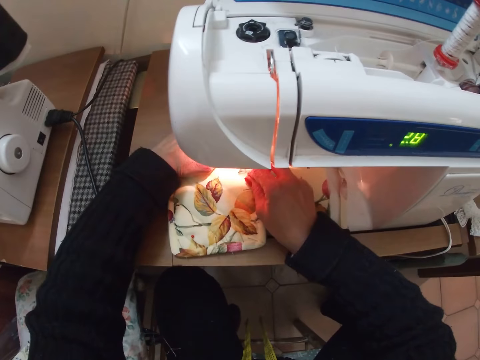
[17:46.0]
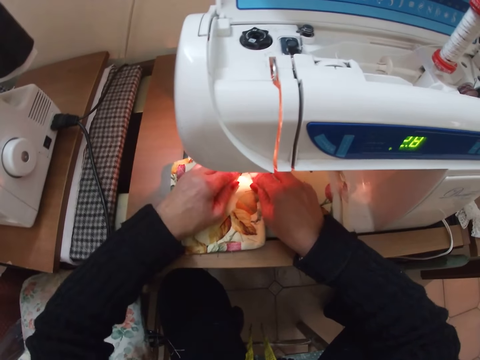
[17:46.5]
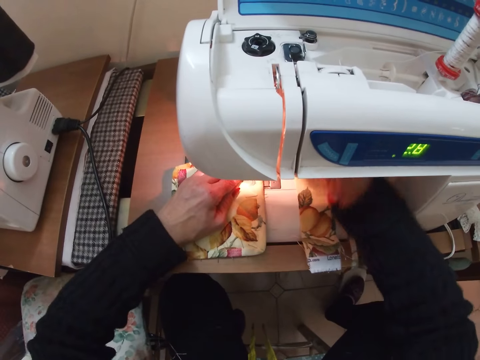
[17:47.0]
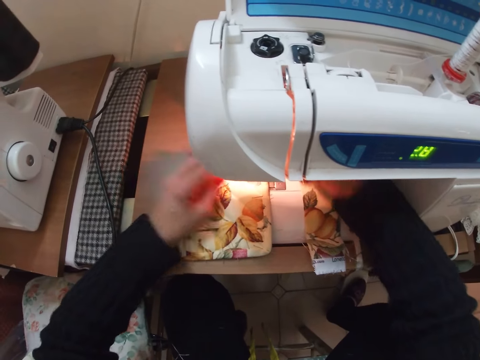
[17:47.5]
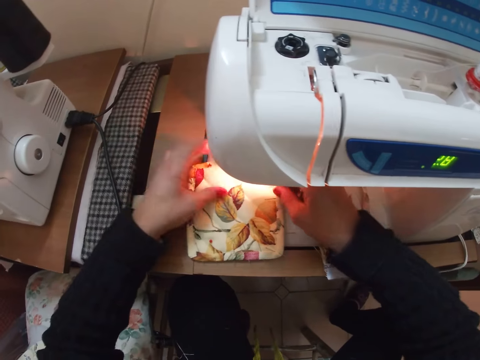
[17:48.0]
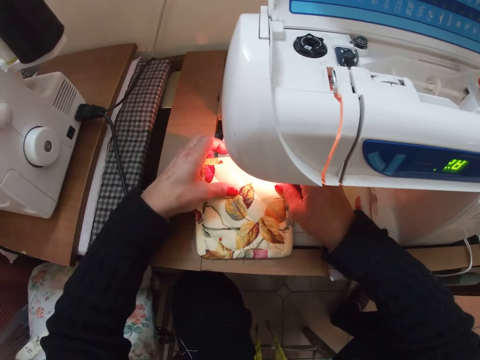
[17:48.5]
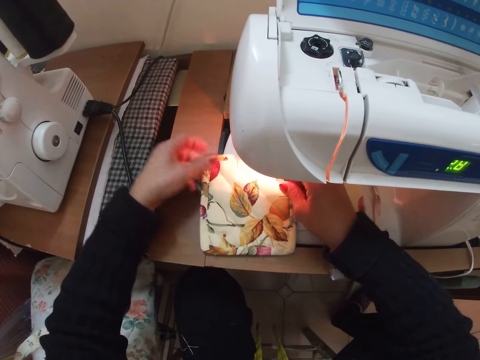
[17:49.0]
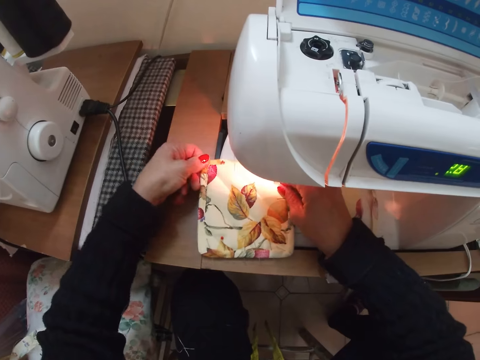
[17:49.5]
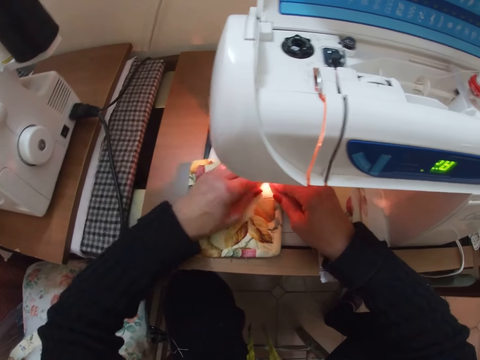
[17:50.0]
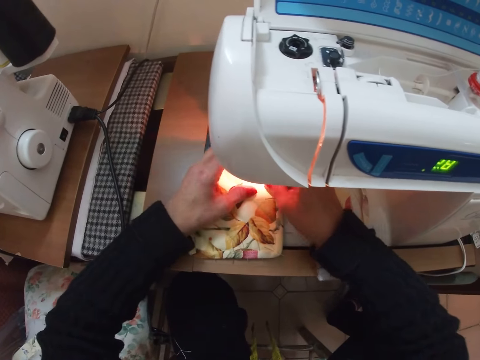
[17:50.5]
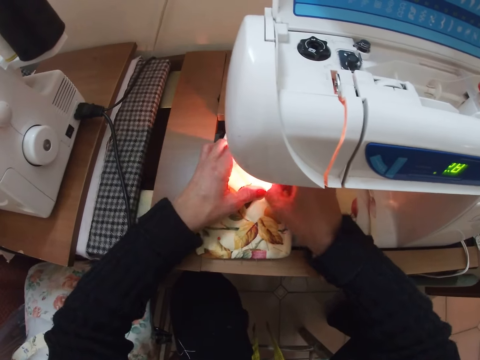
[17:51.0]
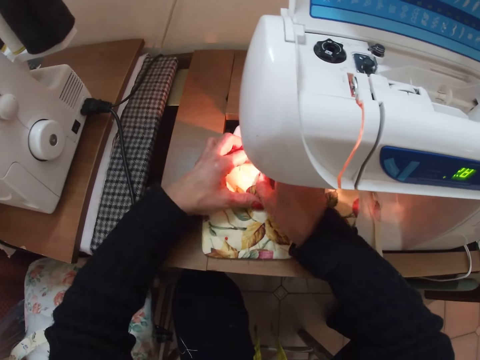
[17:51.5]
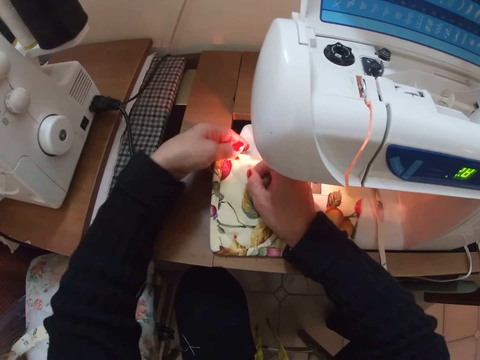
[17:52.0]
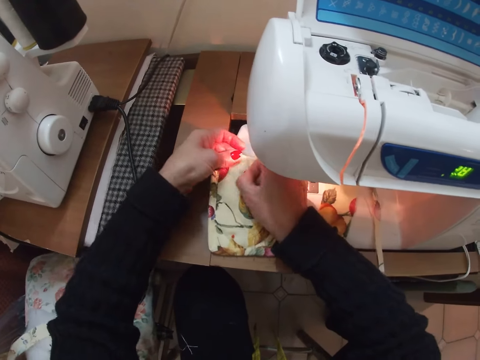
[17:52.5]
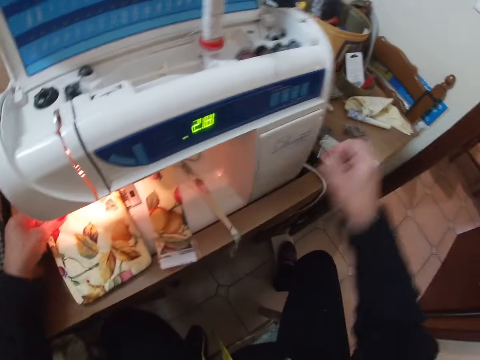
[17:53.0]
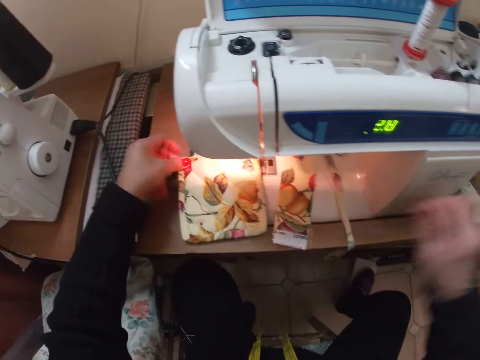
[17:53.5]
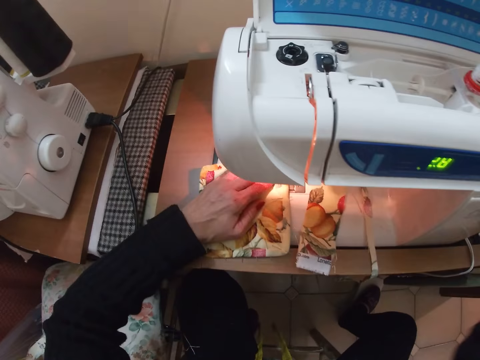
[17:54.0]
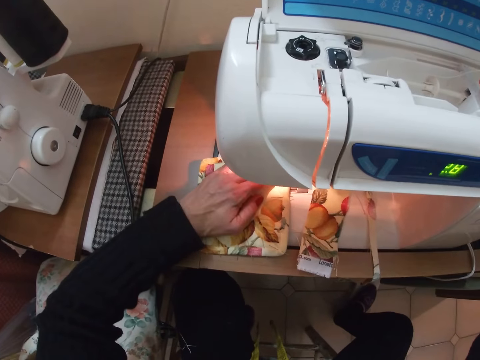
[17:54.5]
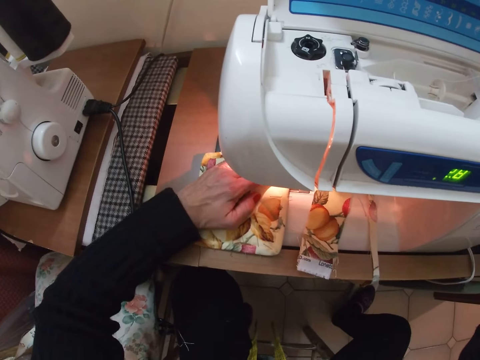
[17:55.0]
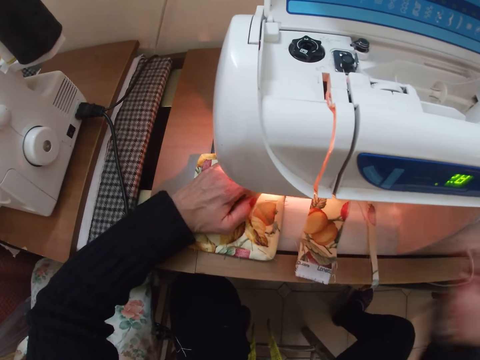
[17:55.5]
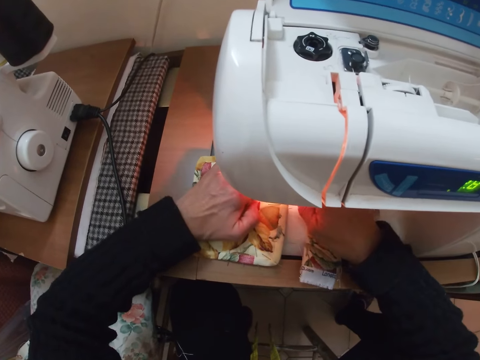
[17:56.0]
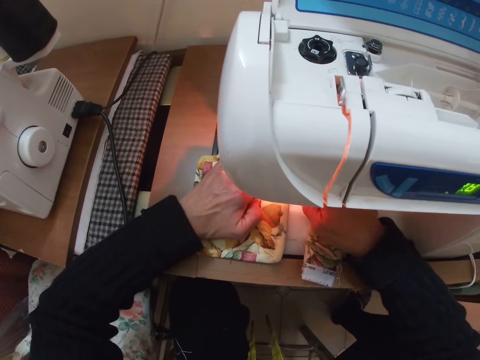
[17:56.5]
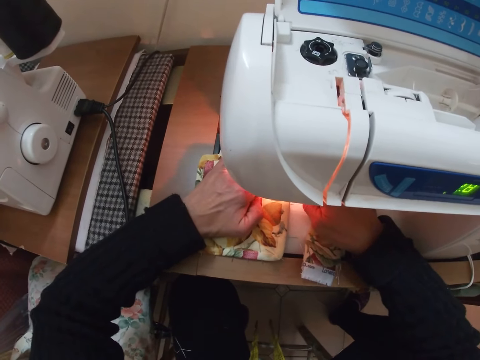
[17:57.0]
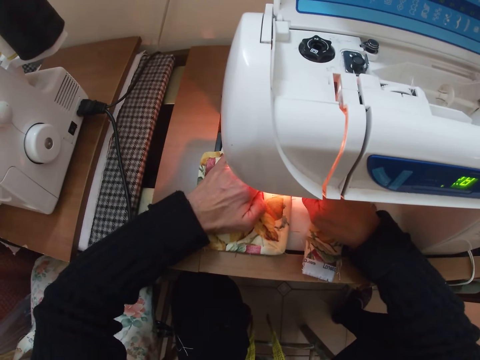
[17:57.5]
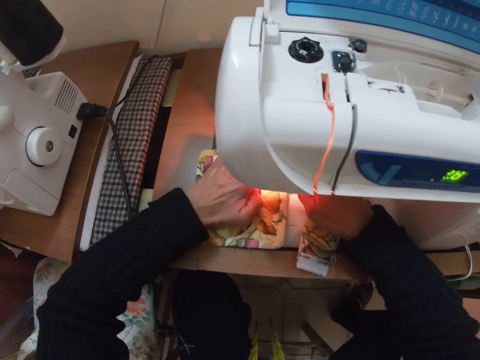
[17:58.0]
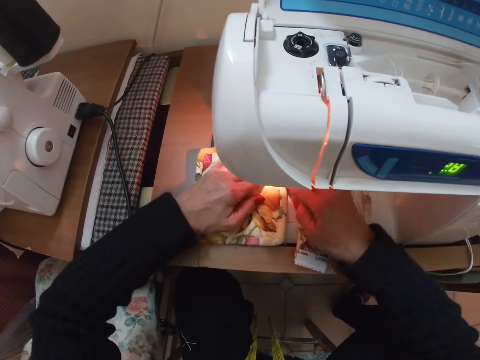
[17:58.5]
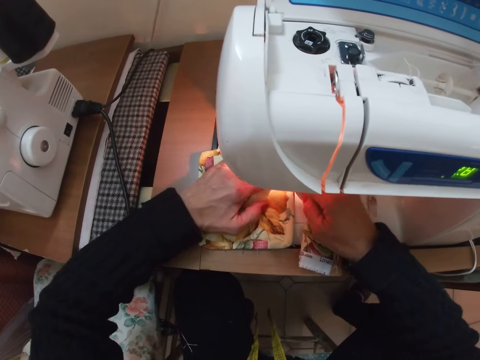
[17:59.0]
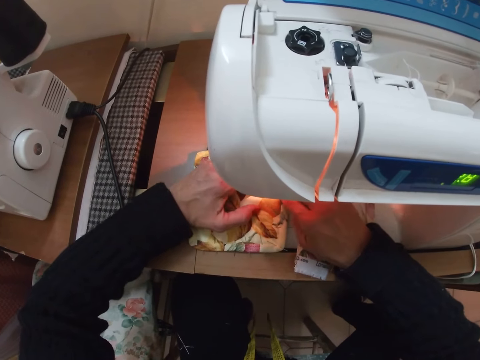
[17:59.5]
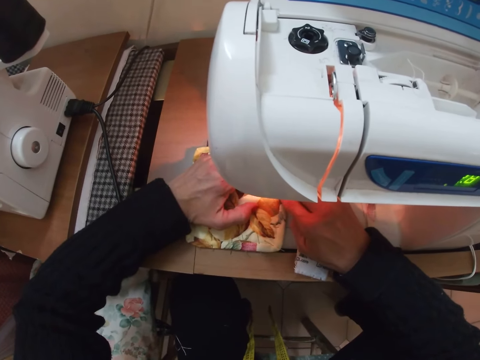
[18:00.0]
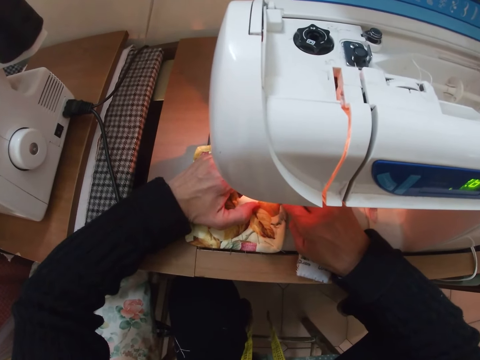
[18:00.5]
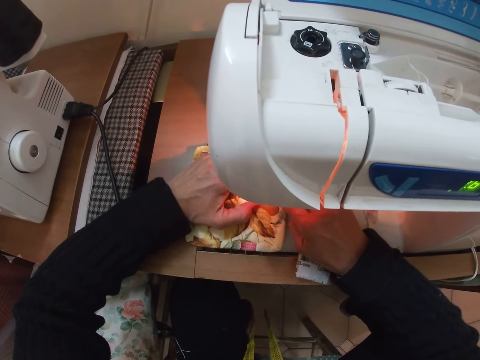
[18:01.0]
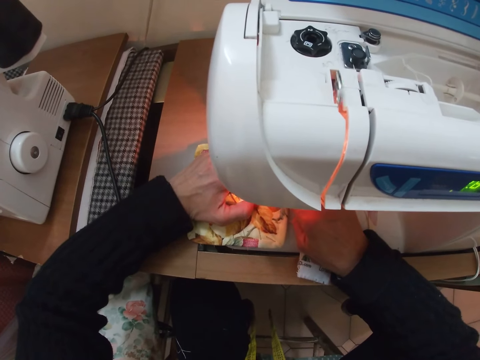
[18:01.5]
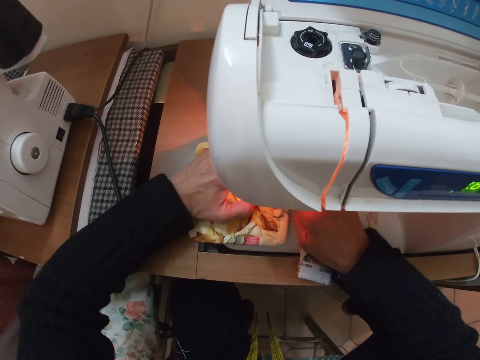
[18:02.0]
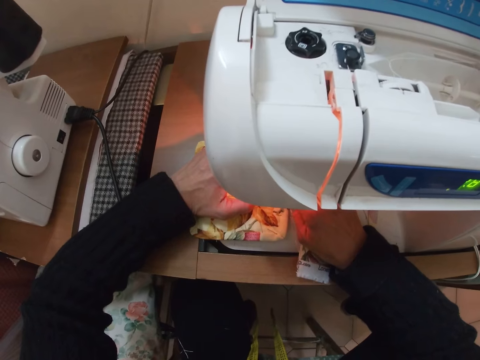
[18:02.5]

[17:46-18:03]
The camera wearer pulls the pin. She pulls the pin again. She places the pins on the table. She adjusts a part of the sewing machine with her right hand. She adjusts the cloth with her left hand. She sews the cloth with the sewing machine. She adjusts the garment. She sews the garment.

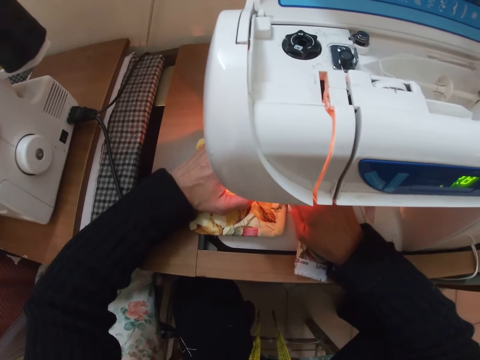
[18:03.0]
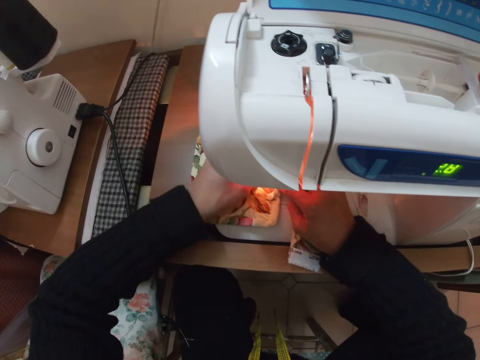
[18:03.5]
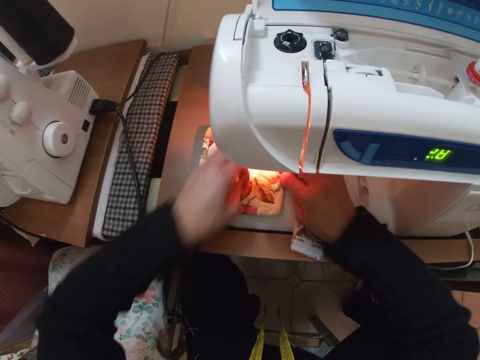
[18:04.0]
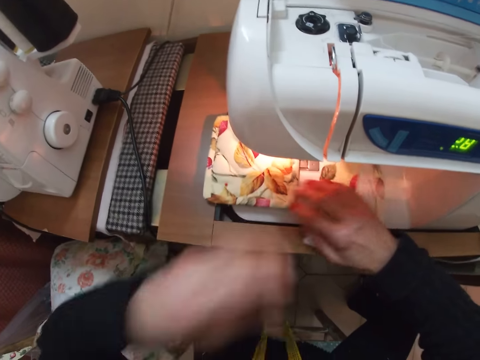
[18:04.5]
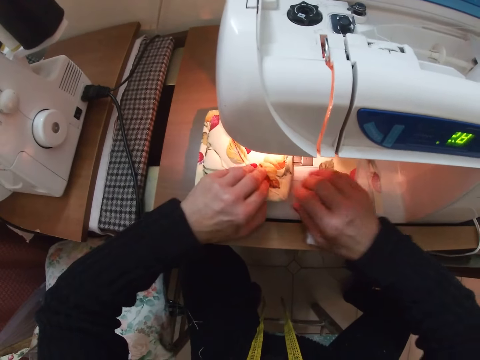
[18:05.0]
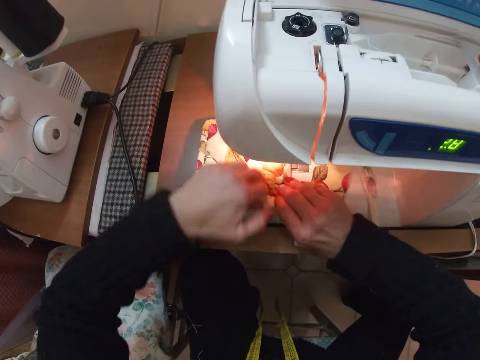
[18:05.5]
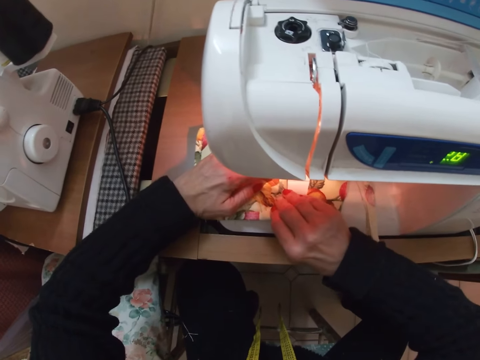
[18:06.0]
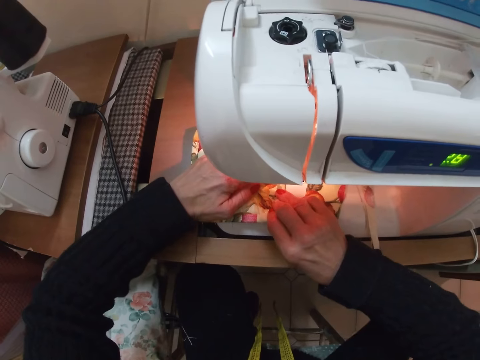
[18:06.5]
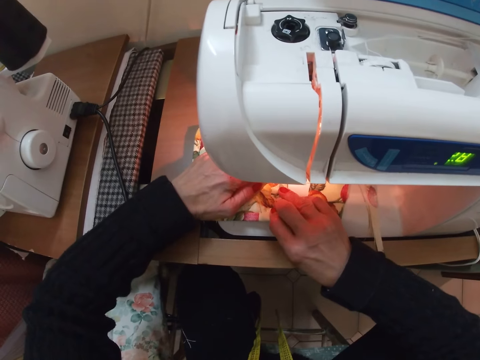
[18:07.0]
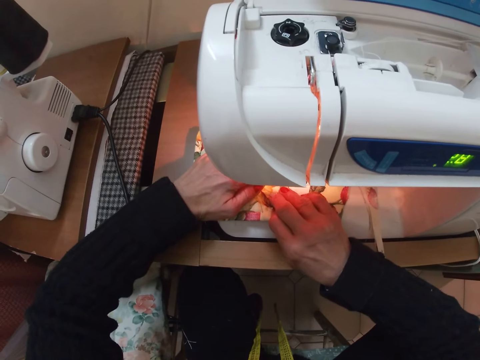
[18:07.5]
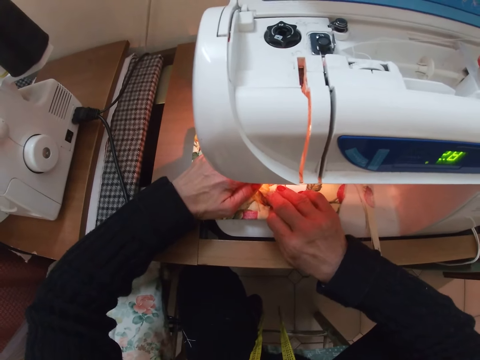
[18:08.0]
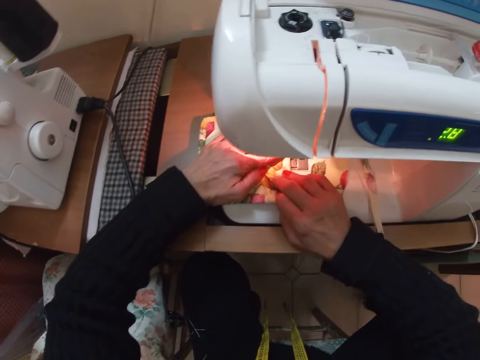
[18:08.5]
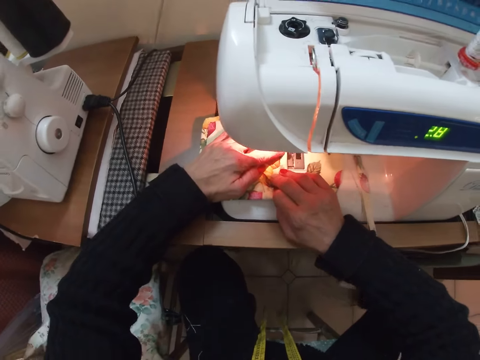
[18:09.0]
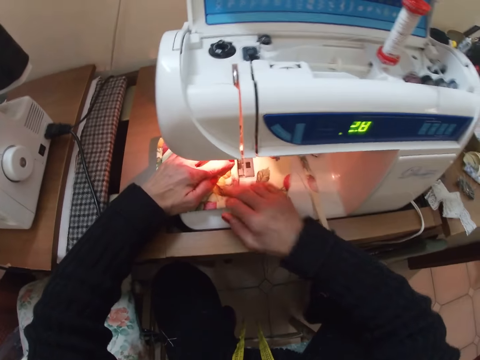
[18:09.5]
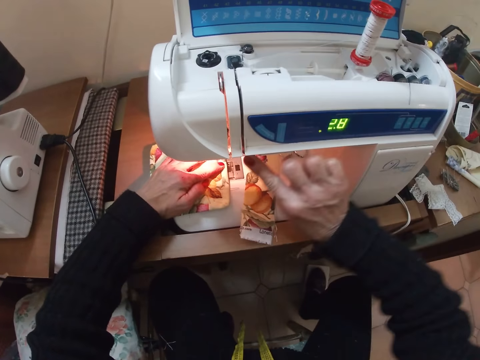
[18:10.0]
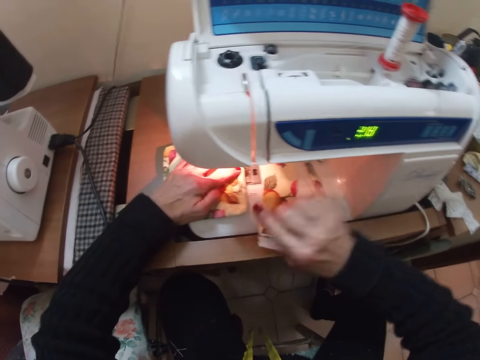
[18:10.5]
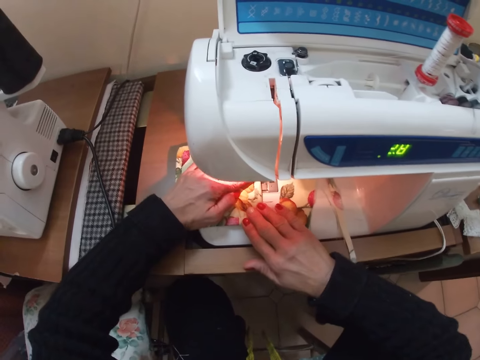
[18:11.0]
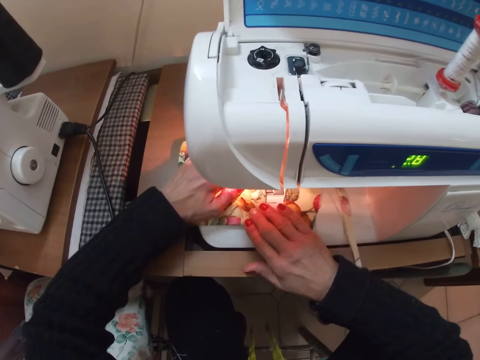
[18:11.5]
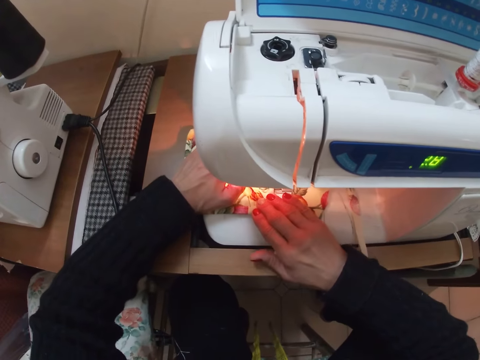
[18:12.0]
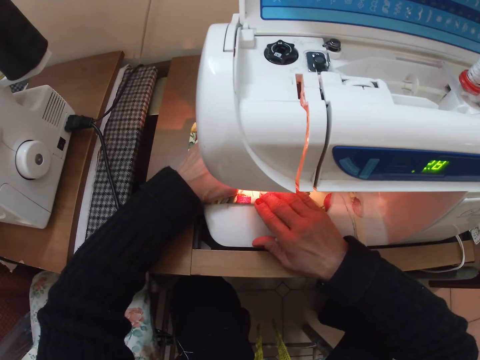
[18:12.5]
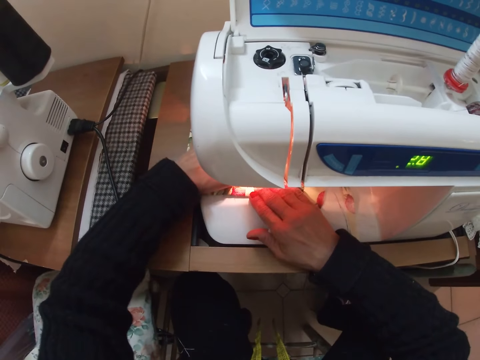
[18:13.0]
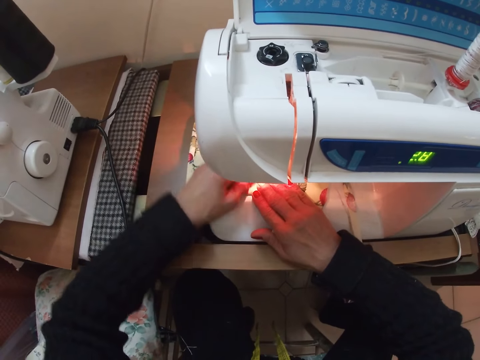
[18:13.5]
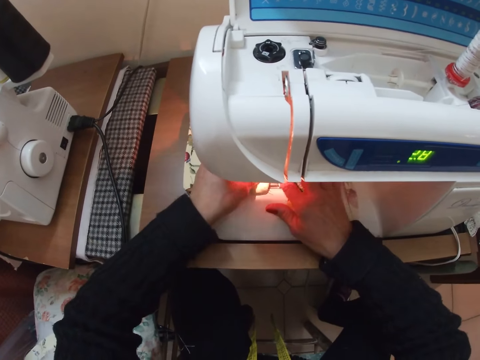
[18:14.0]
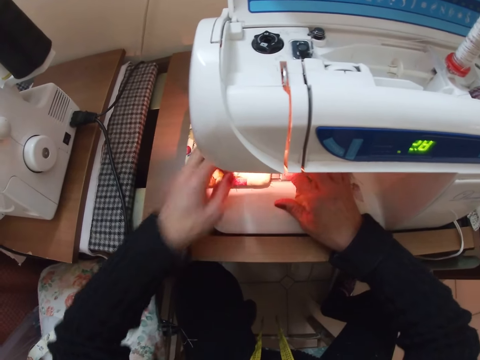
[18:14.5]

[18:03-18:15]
The camera wearer withdraws her left hand from the cloth. She touches her face. She adjusts the cloth on the sewing machine with both hands. She sets the cloth on the sewing machine with both hands. She sews the cloth with the sewing machine. She touches the sewing machine. She sews the garment.
